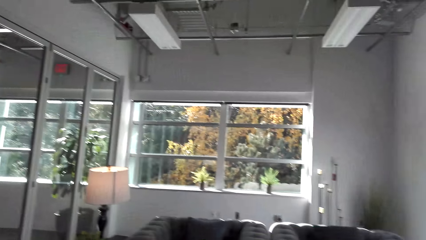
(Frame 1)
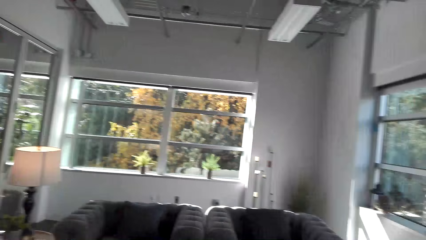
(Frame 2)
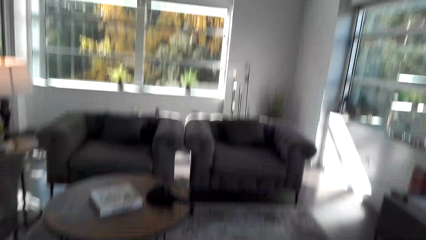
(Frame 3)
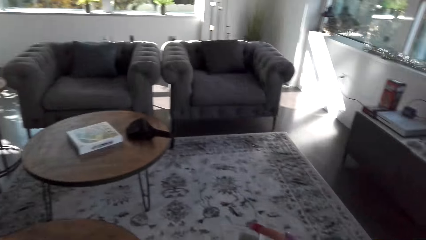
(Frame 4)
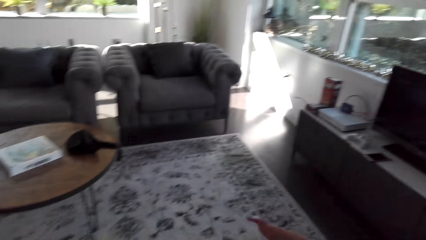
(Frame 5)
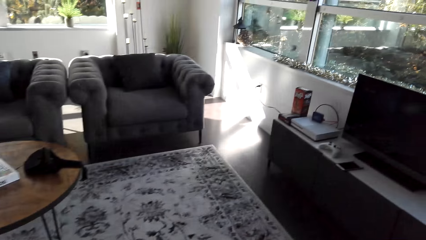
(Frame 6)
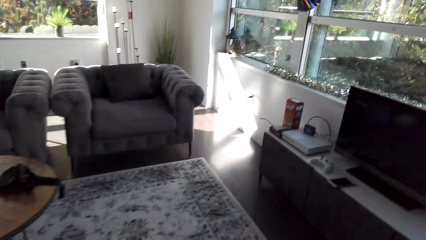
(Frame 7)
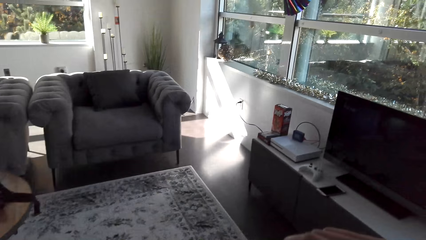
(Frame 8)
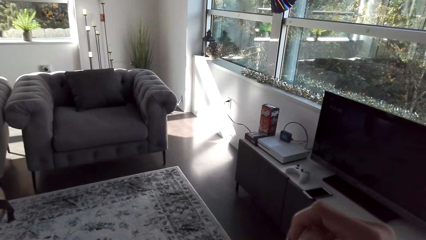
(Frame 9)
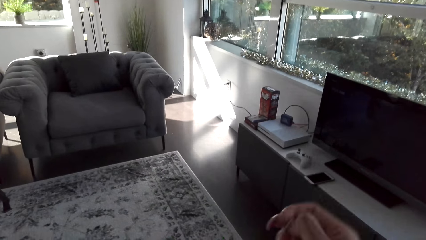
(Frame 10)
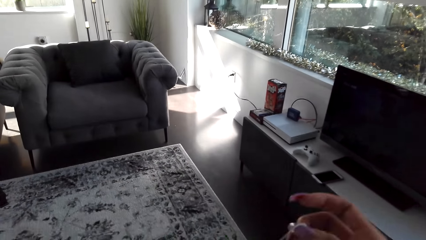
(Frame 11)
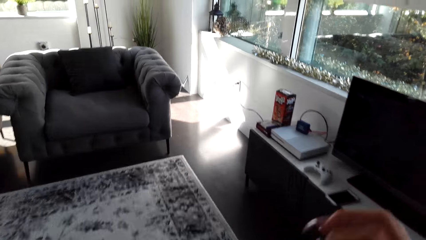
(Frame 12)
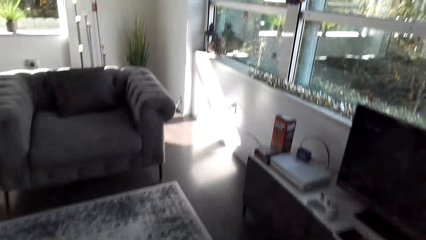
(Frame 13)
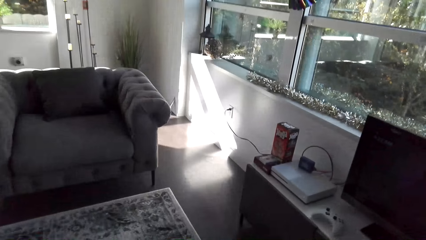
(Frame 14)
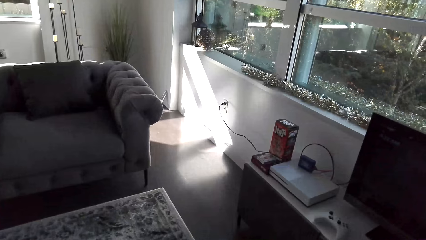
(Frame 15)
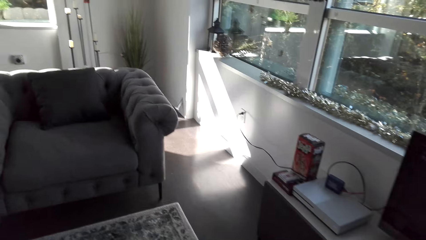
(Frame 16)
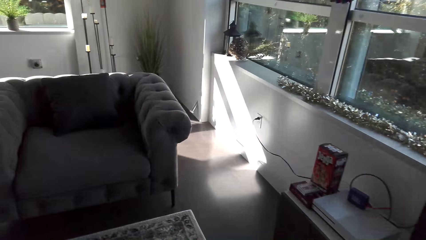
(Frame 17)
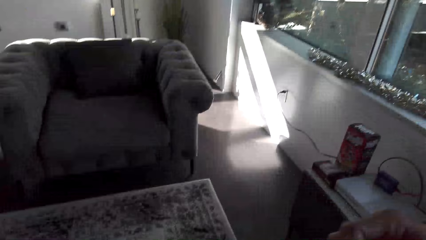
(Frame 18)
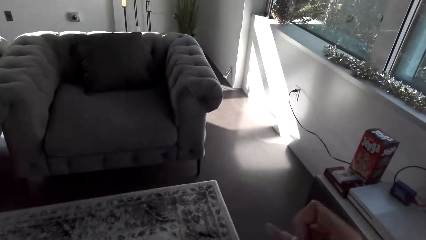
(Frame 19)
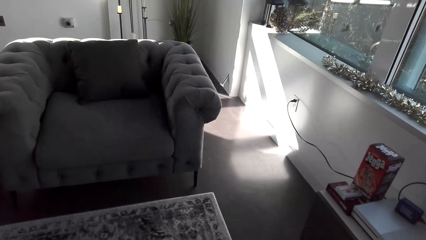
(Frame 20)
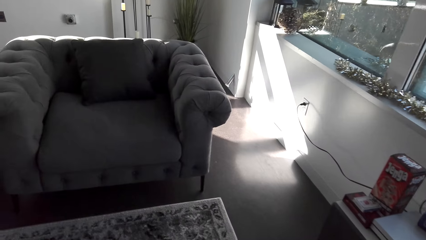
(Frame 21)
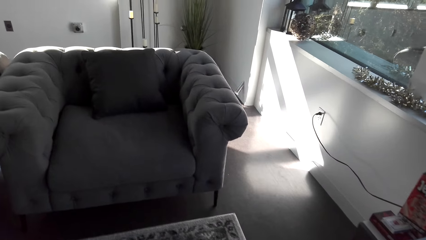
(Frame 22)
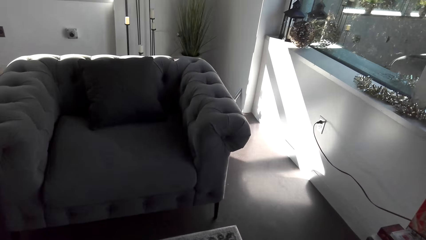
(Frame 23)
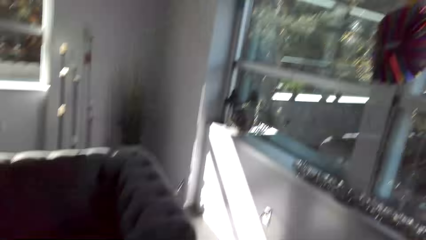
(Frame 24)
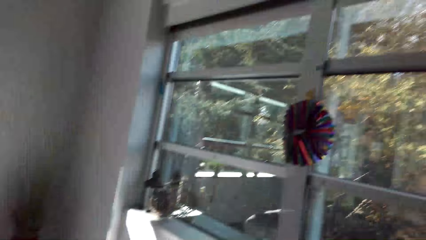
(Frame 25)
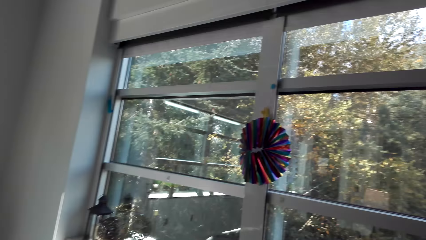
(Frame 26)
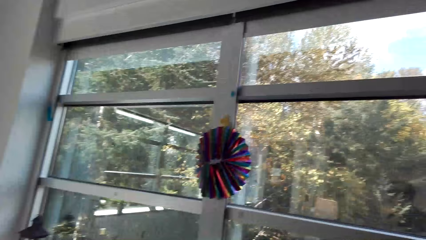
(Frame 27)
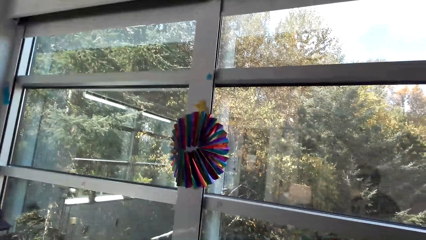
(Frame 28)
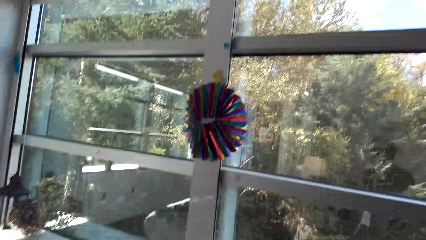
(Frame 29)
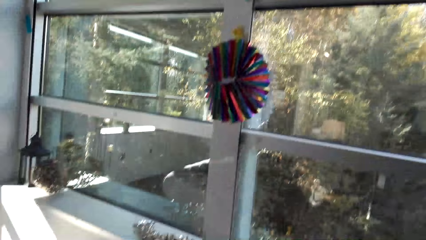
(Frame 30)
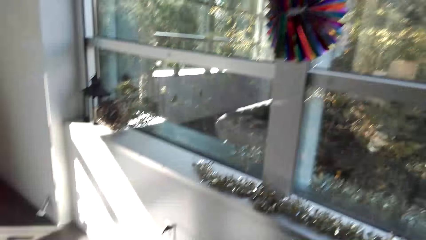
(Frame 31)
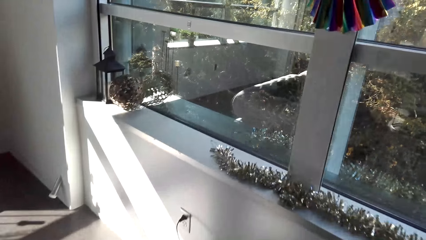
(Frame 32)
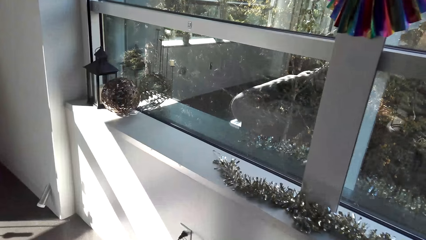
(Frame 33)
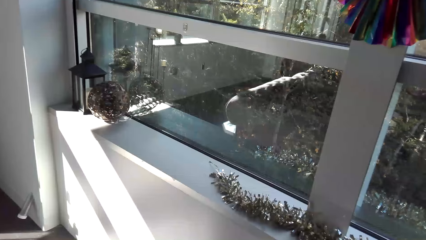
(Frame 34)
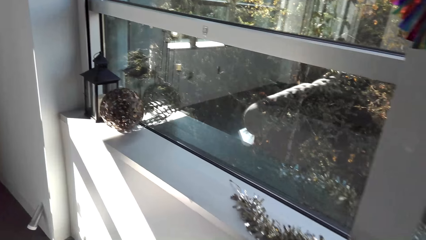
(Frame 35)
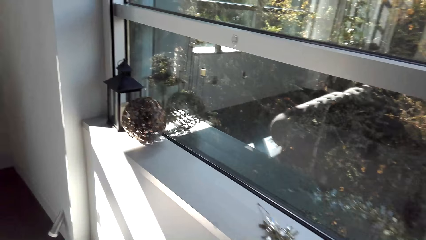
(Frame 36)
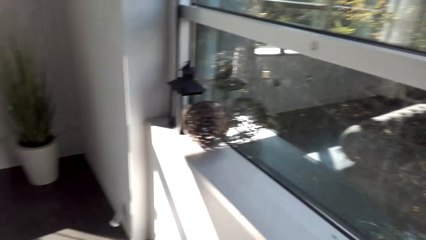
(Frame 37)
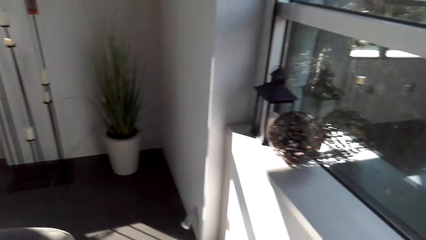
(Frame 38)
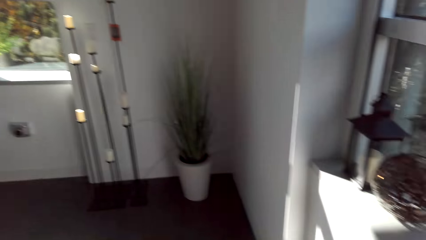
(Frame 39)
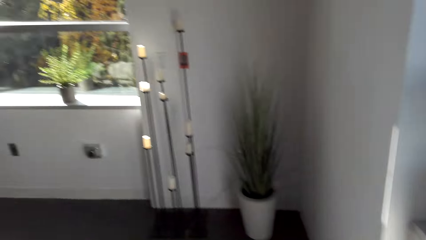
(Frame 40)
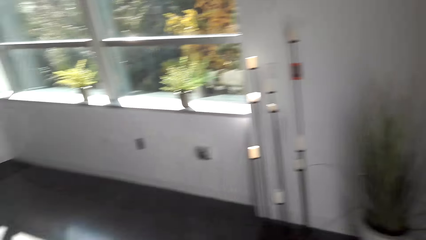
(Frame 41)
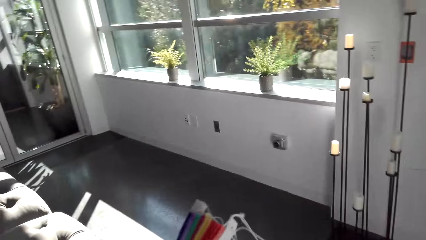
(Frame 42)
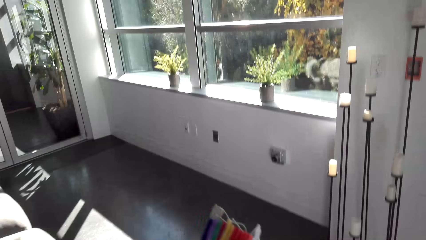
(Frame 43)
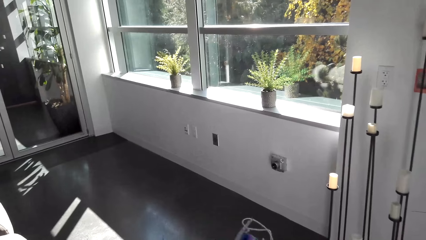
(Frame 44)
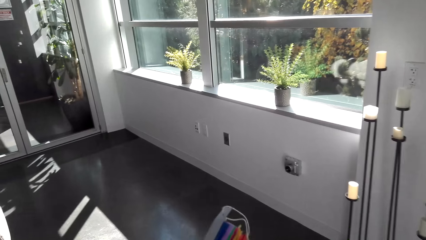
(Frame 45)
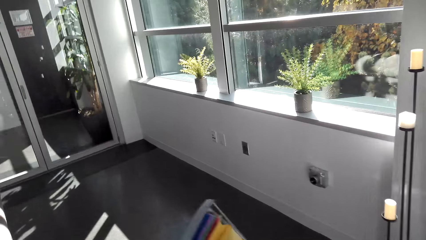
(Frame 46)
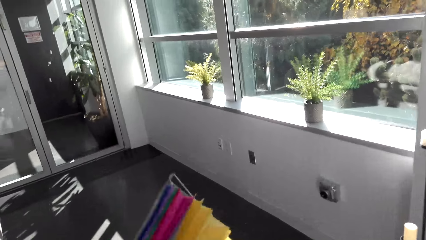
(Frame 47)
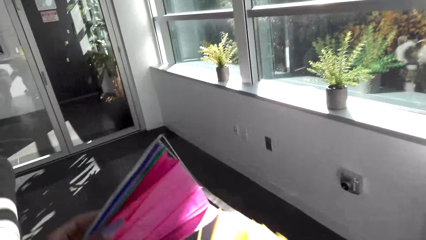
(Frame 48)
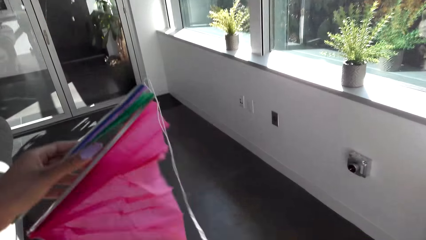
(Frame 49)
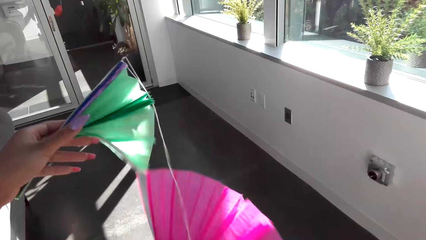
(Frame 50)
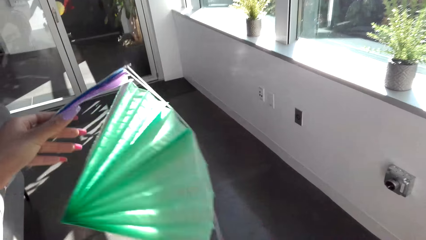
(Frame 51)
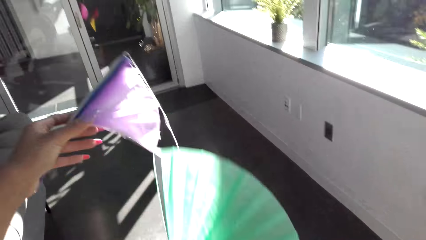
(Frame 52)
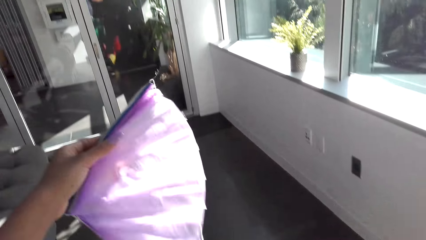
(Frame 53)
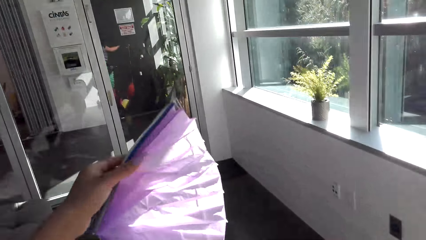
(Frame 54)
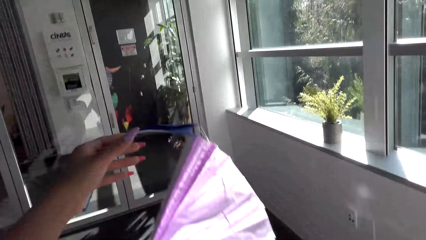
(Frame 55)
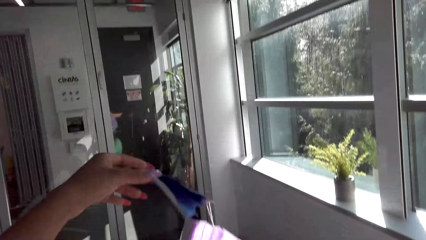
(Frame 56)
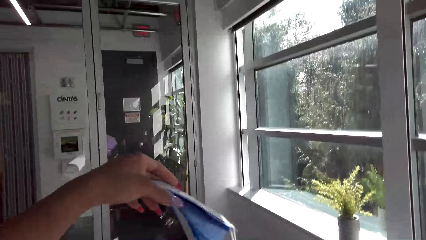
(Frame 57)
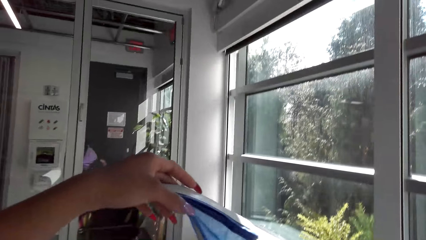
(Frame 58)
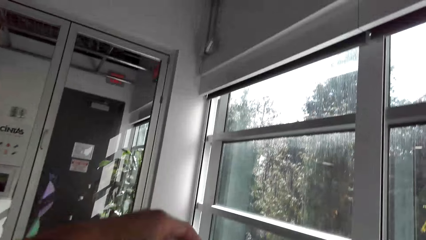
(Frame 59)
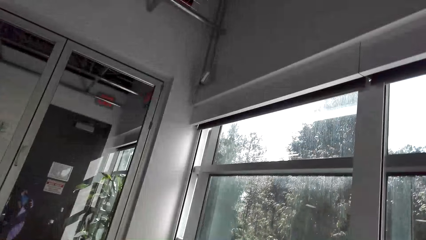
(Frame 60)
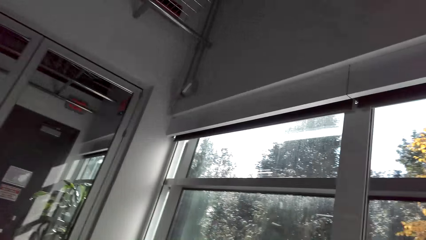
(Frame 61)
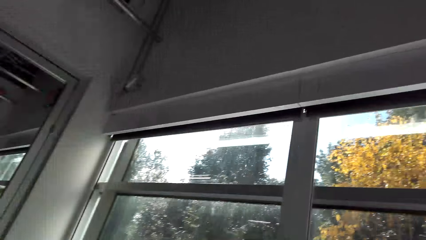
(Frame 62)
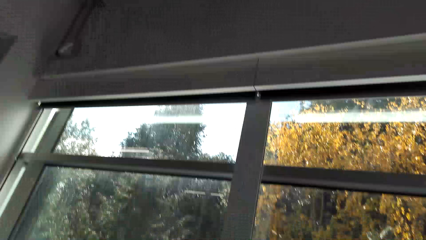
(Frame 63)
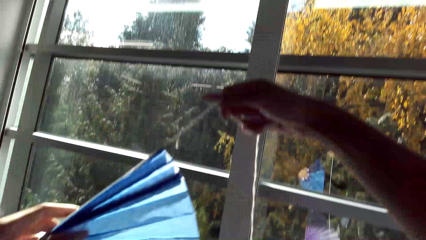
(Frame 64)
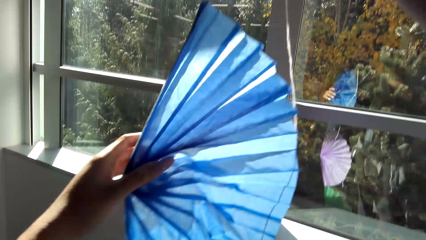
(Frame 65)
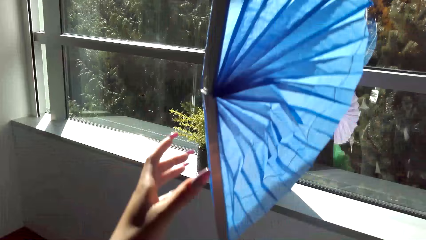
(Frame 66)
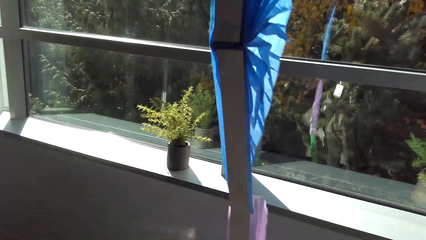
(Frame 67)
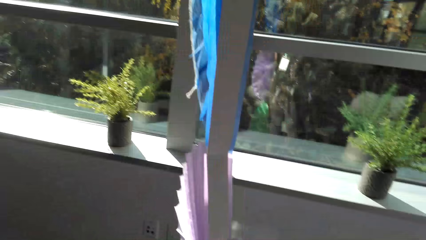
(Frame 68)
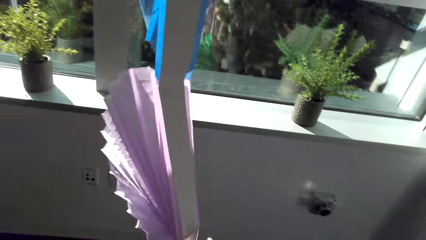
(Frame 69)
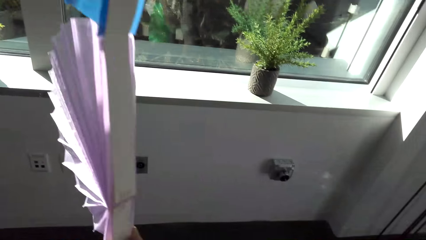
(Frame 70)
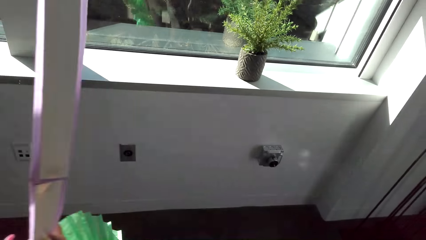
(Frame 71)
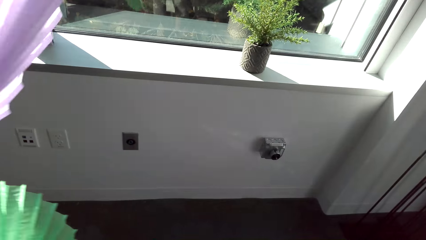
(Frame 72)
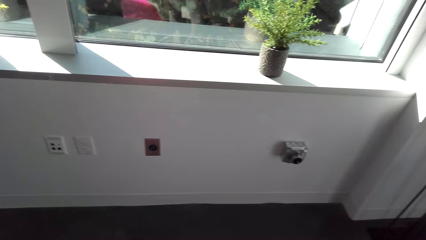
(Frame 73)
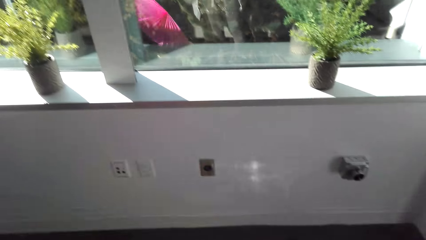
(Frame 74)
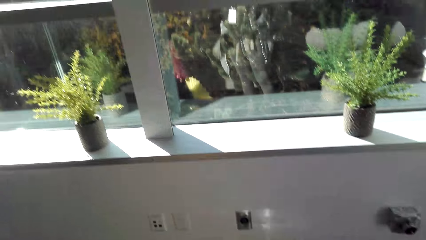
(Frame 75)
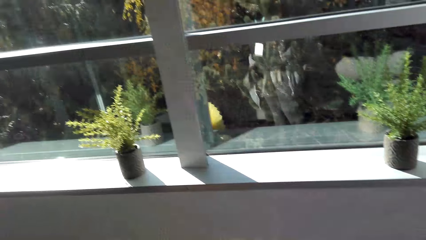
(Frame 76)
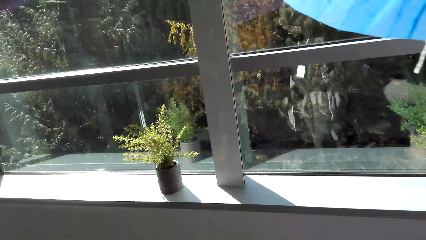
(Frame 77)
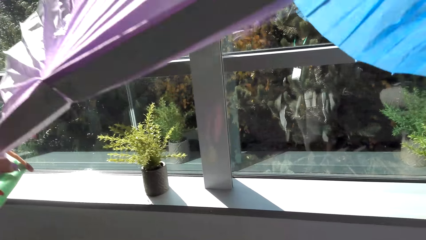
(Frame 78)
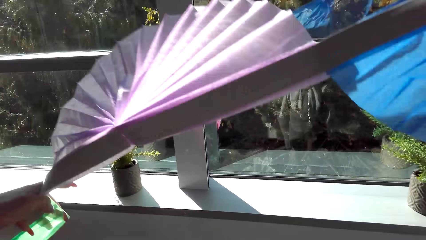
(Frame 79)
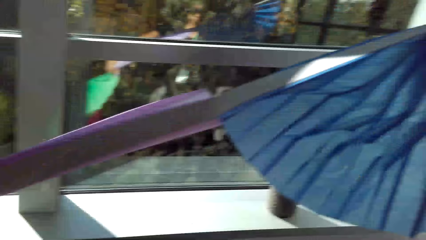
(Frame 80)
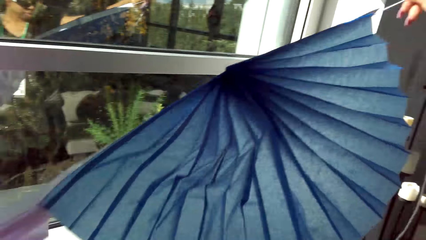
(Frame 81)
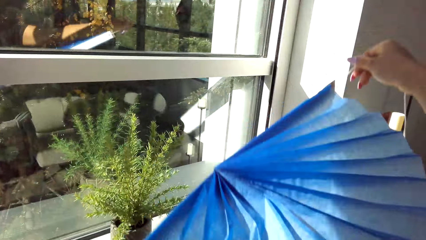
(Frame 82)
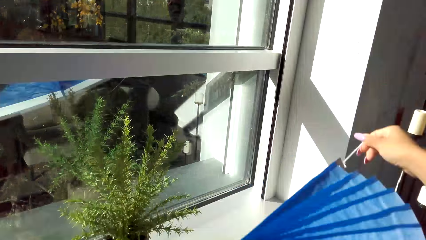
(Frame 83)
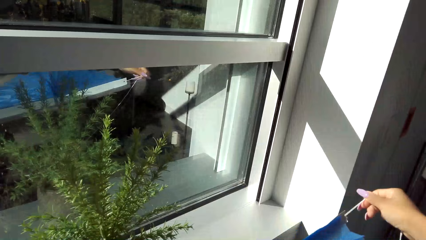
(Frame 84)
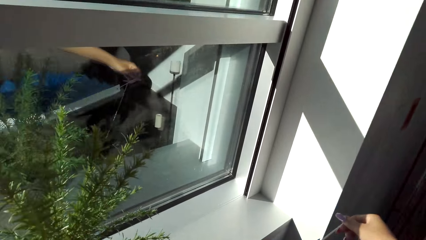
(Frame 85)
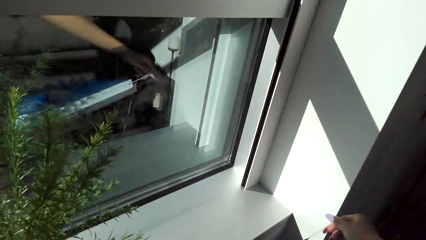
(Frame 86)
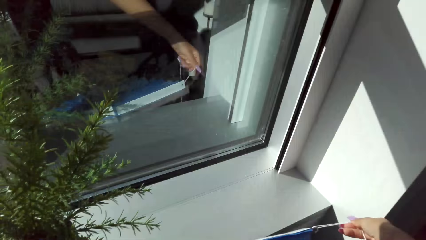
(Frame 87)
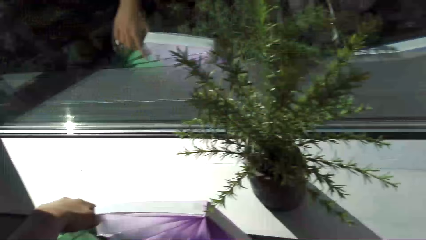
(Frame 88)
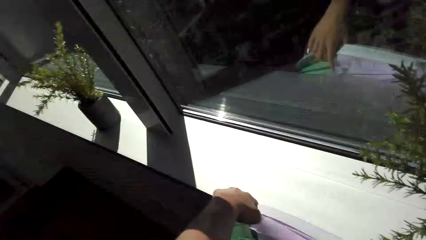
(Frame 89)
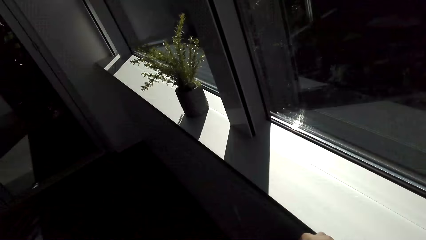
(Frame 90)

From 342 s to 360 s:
The camera wearer walks around the room. They hold the decoration.
